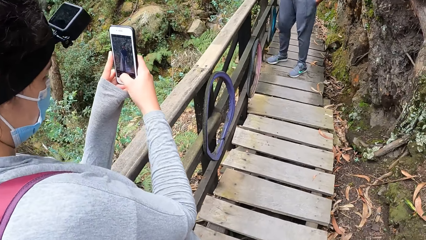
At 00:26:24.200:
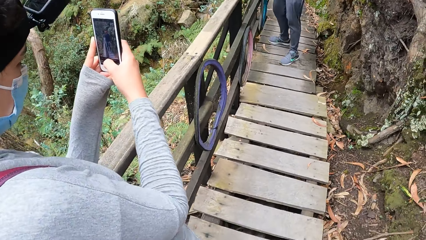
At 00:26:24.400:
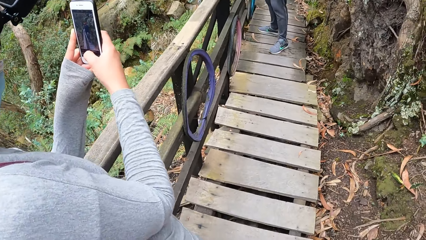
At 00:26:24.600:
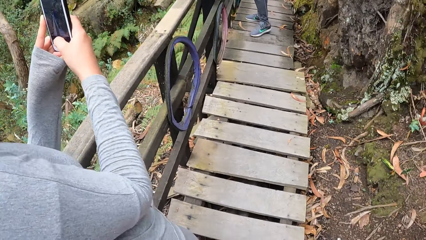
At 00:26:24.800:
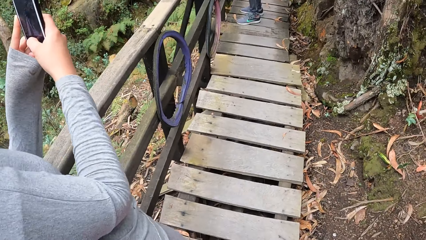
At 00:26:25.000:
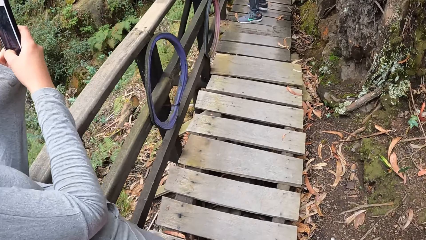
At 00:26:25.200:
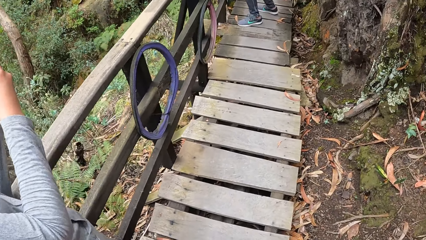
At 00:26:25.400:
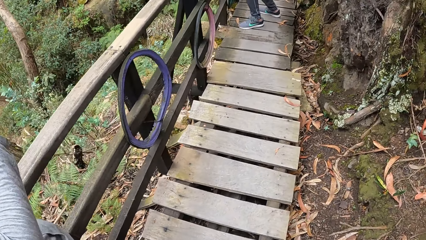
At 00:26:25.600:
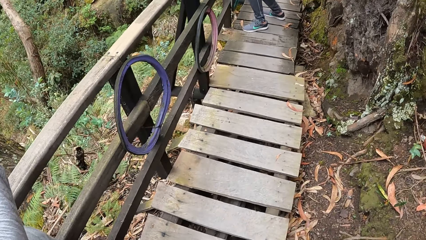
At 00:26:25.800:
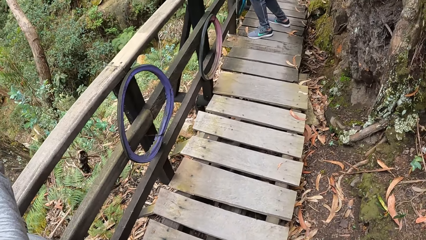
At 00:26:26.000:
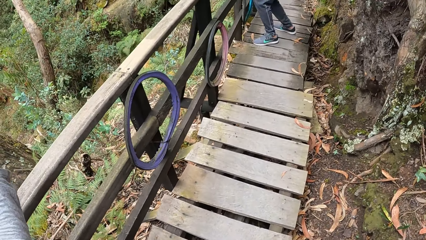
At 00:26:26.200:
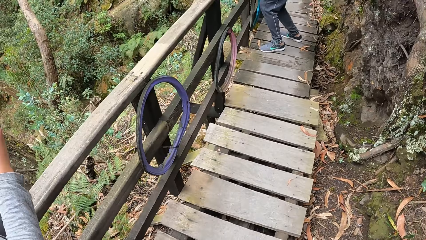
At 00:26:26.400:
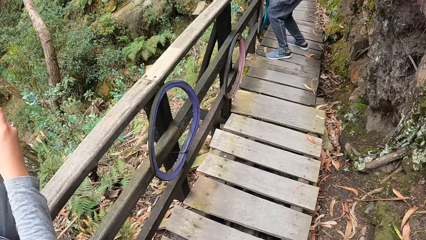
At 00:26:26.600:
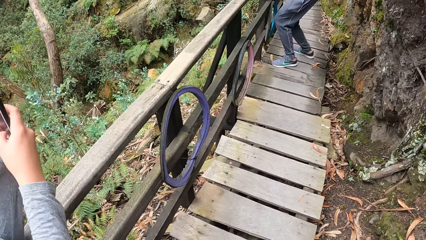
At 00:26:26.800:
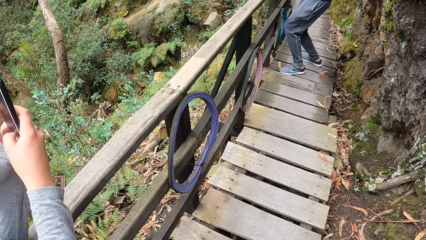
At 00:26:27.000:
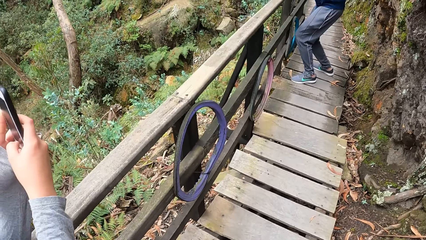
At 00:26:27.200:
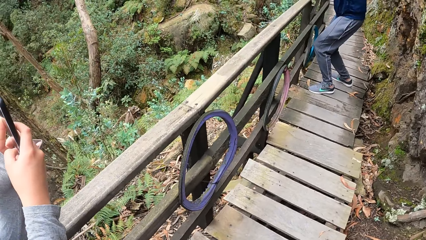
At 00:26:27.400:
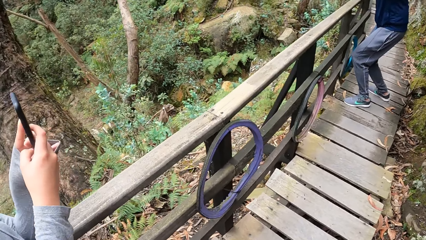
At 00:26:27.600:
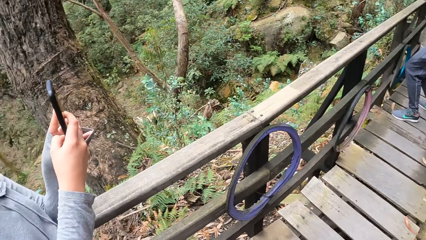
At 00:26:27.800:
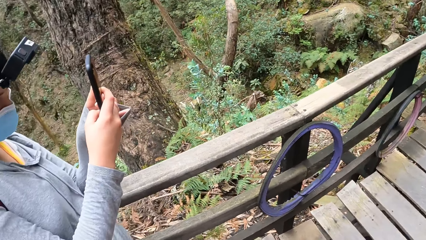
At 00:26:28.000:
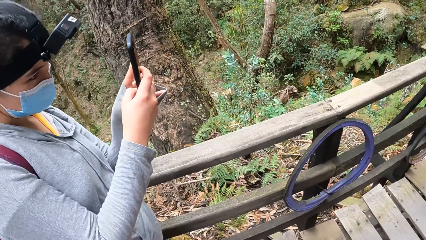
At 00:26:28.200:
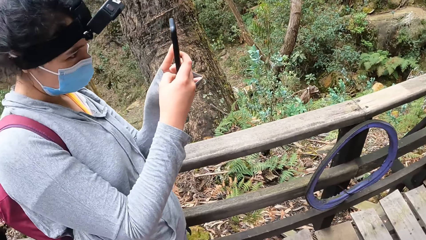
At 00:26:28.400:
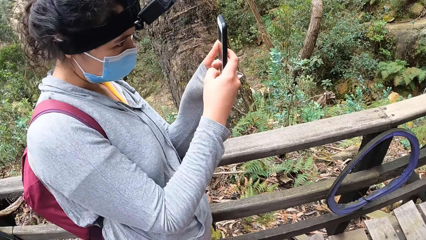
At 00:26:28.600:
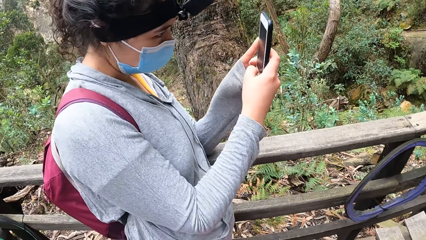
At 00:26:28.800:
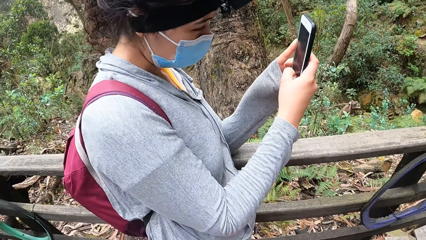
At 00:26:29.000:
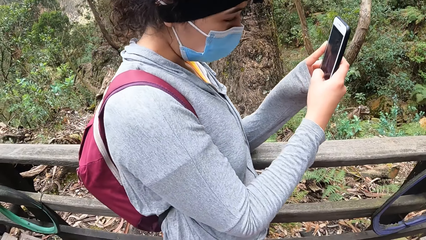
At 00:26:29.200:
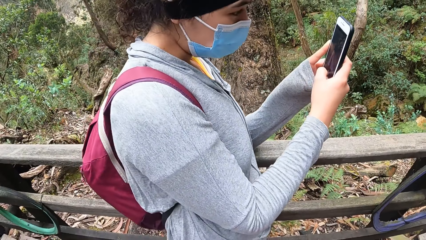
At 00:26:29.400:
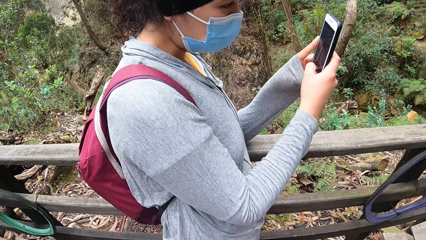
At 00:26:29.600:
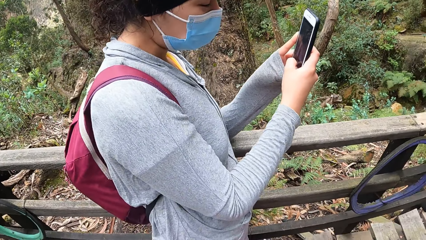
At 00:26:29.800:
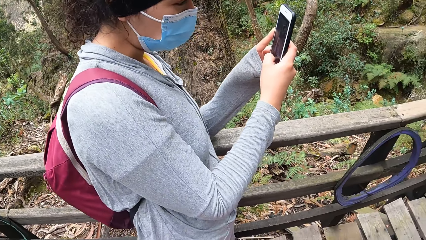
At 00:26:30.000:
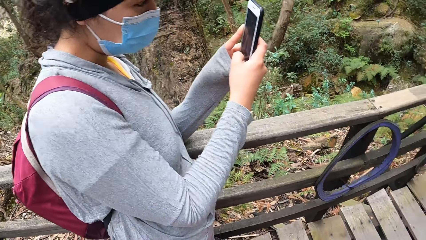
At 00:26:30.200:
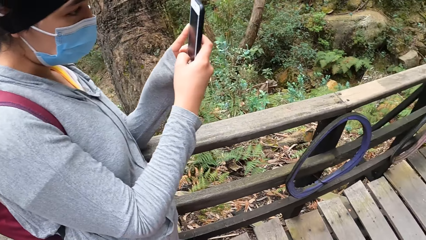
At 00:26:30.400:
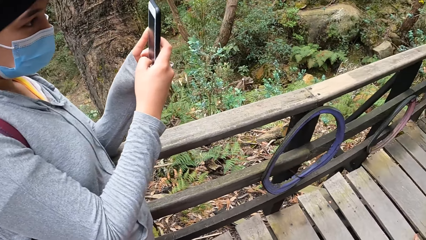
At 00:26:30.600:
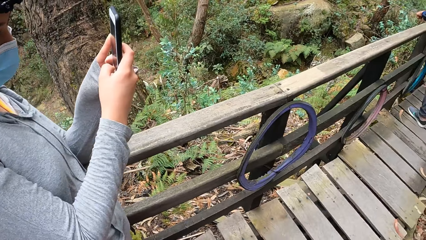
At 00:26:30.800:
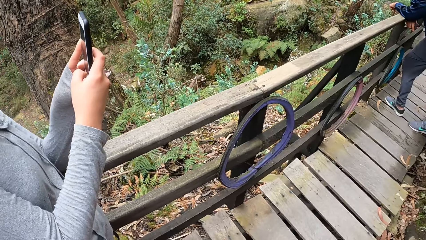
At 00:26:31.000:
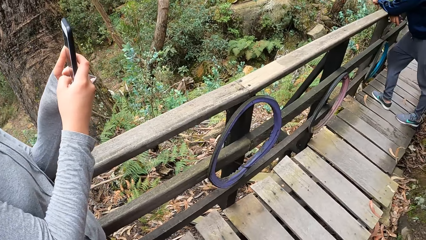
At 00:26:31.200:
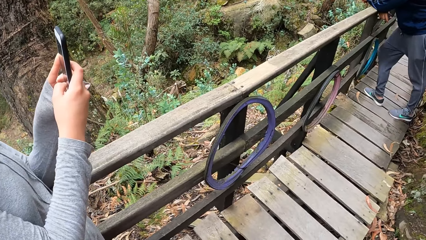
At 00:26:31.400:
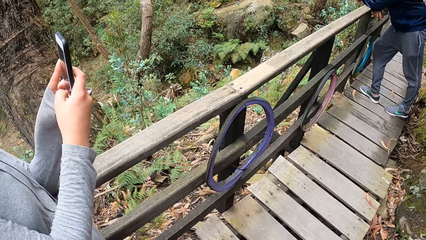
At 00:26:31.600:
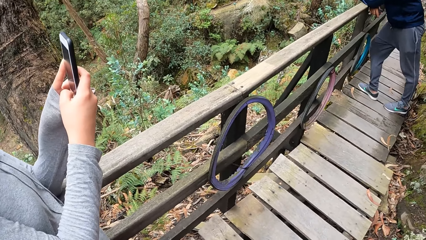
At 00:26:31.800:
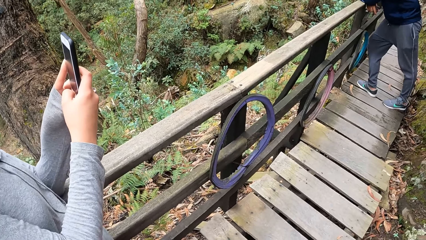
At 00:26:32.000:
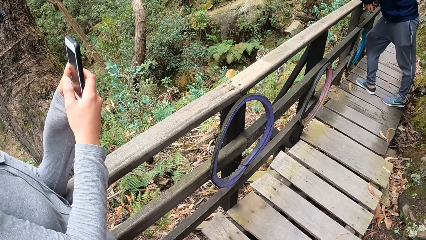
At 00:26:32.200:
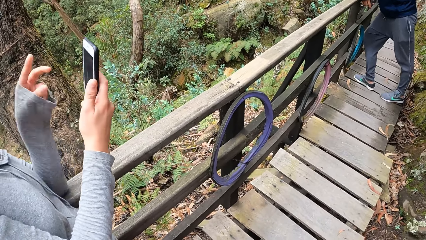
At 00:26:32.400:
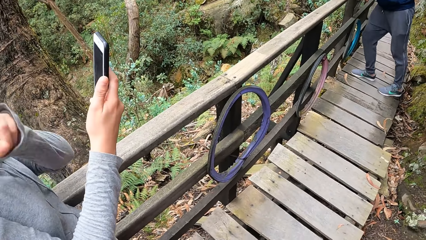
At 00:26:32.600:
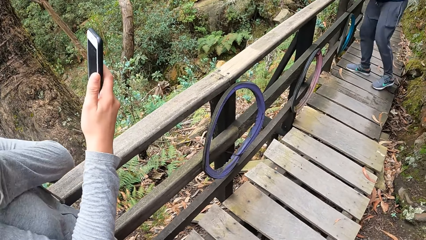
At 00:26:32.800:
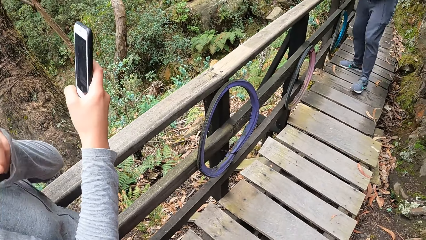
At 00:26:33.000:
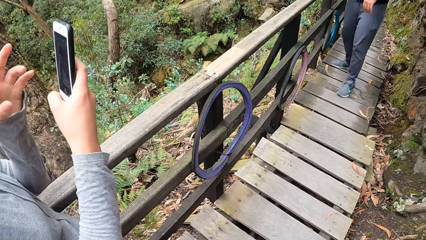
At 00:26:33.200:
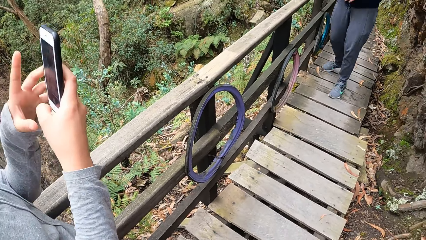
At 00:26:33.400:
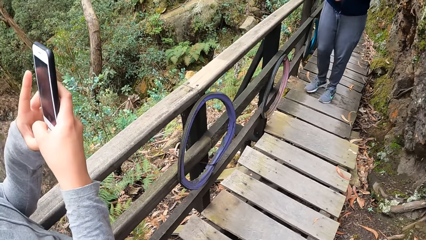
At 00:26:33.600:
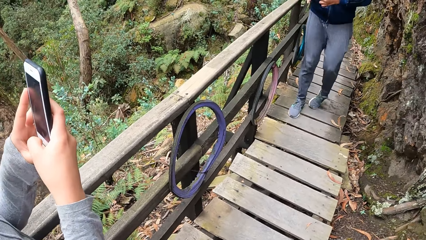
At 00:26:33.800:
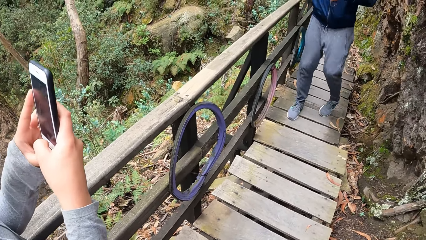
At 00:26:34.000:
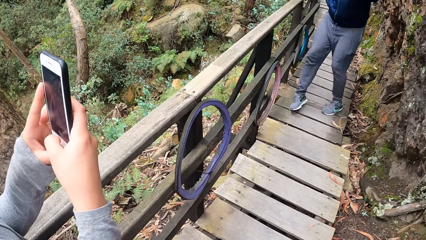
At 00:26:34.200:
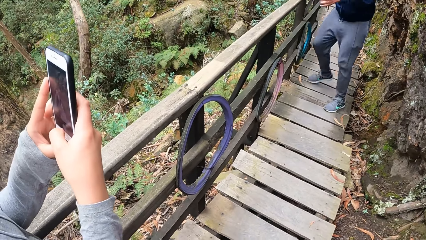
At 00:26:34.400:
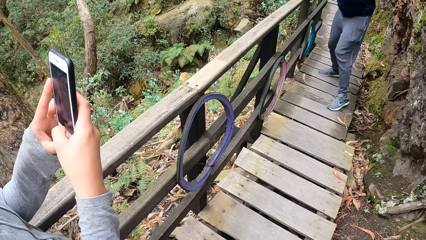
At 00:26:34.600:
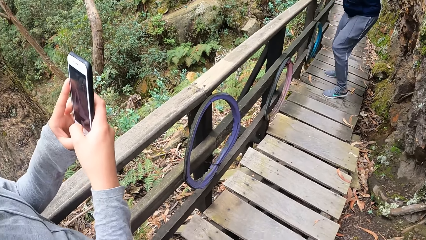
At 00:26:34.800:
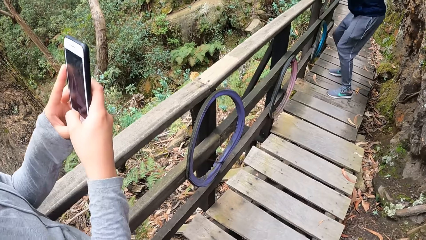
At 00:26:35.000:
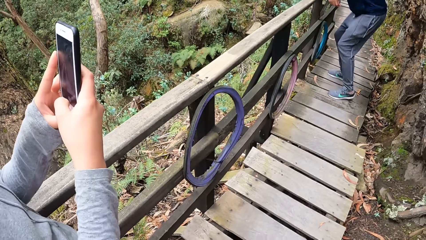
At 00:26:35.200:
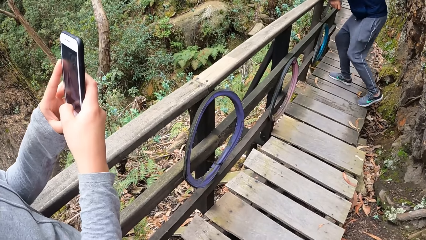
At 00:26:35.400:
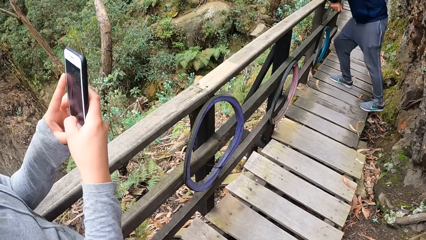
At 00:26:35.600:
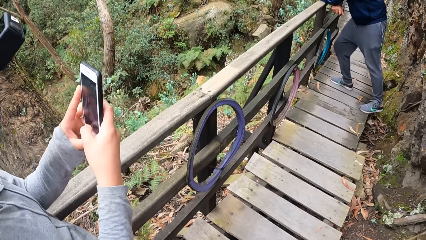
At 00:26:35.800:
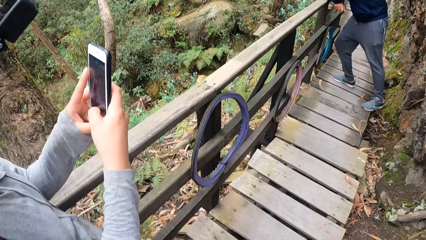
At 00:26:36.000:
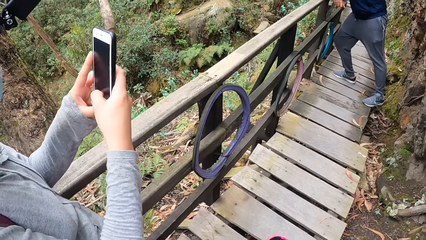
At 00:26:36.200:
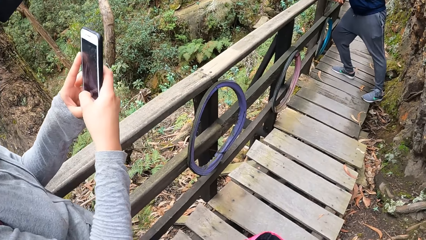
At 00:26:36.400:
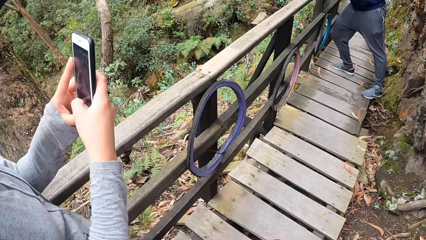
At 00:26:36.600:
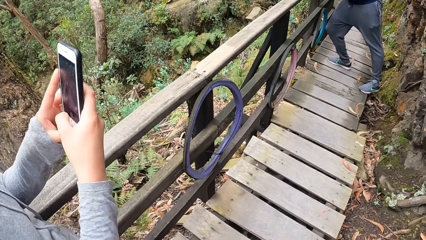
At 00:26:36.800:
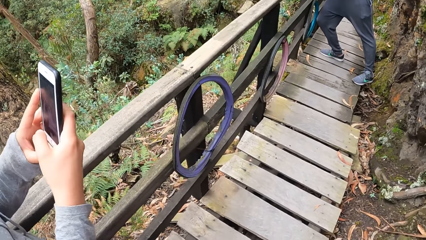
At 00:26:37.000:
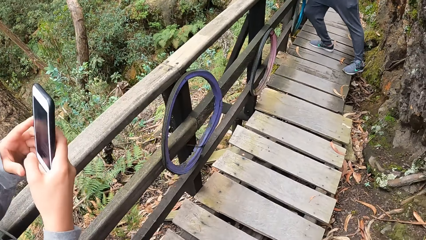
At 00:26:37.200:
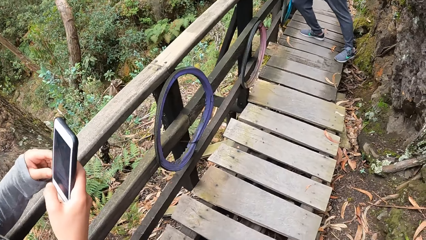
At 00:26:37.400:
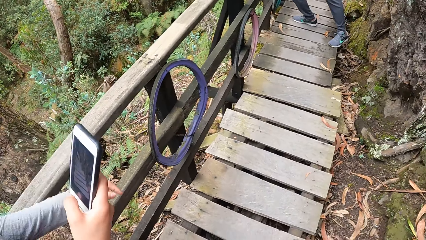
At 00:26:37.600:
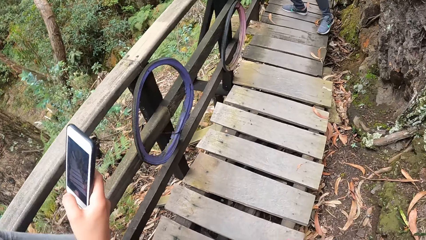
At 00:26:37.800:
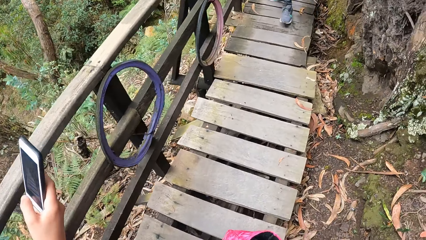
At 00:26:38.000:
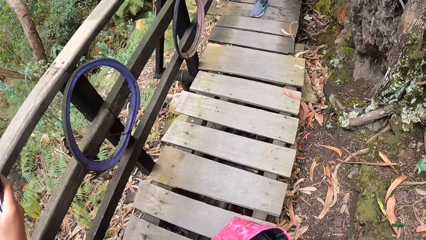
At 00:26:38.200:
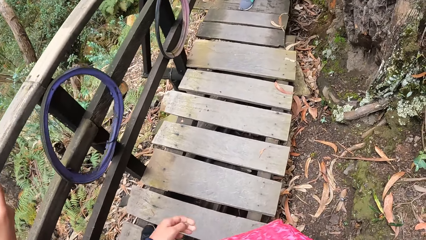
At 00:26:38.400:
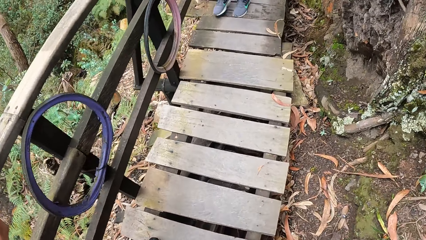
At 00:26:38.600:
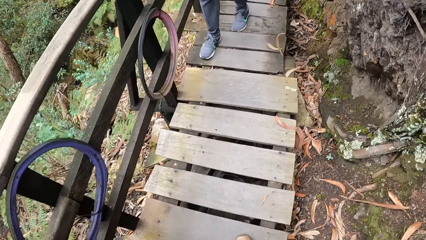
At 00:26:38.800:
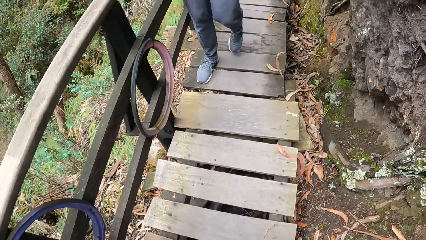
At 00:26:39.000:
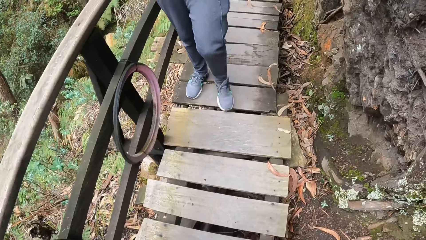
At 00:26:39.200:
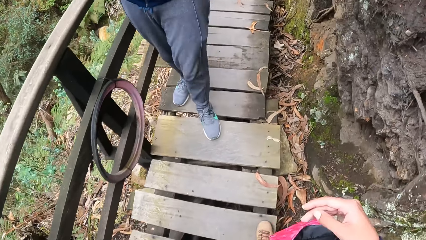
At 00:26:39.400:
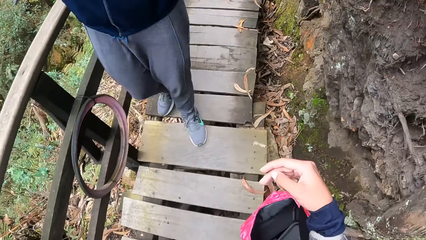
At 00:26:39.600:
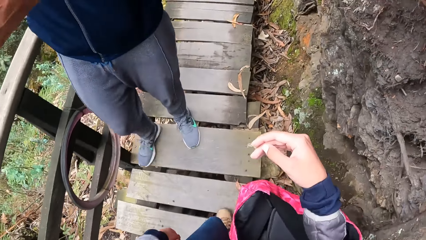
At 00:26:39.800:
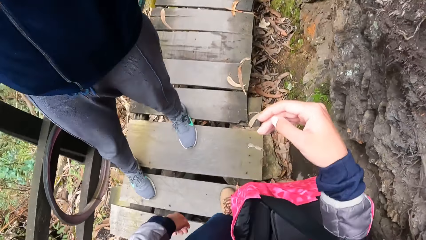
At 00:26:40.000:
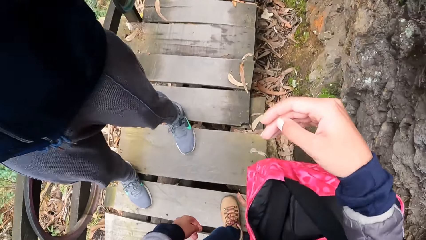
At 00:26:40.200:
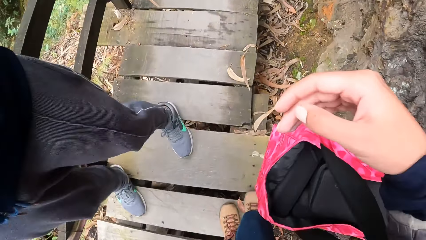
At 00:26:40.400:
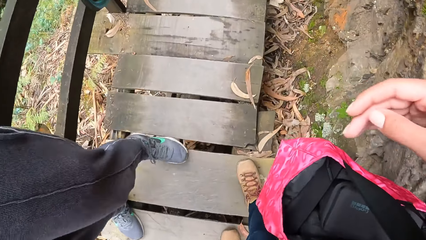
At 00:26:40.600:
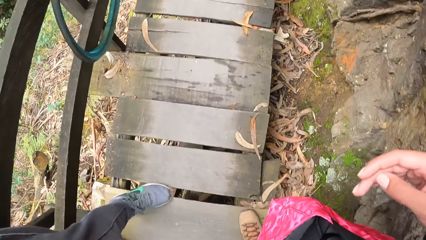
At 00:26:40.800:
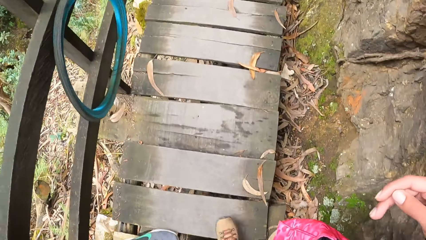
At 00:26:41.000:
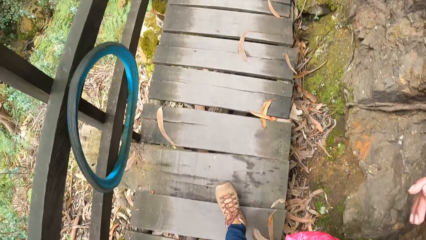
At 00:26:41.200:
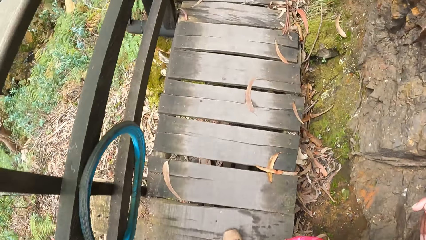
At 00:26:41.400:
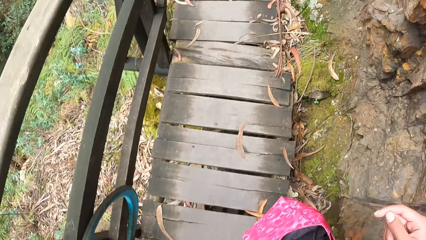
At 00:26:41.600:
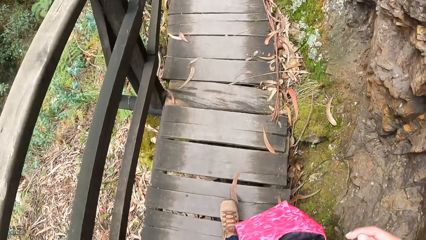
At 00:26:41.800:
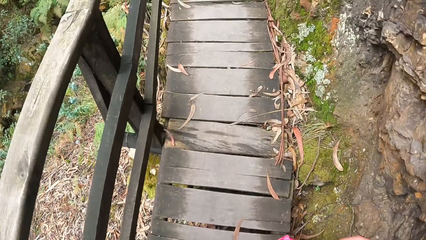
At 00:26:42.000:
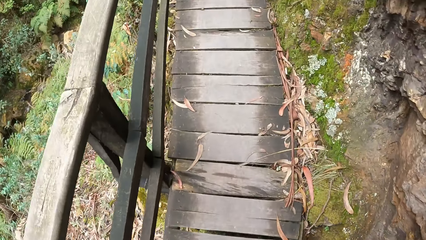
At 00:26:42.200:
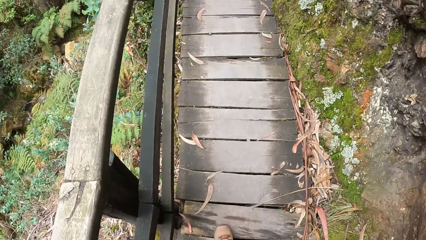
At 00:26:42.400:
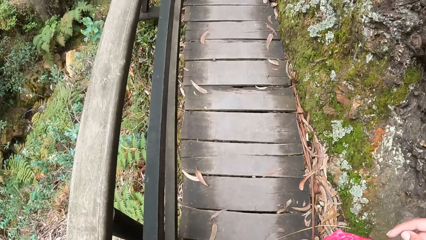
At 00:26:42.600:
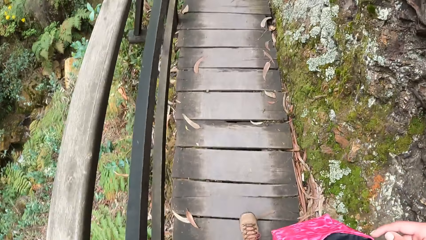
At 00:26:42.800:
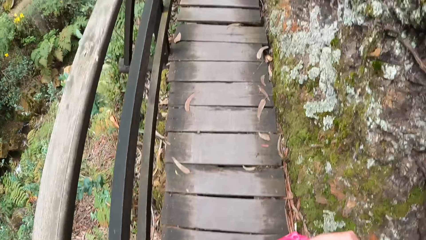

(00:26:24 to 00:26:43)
The man rests his hands on the handle of the suspension bridge wood. The woman places her left hand on her shoulder. The man moves forward. The woman presses the phone with both hands. The man moves backward. The man rests his hands on the handle of the suspension bridge wood. The woman moves towards the man. The camera wearer walks past the woman and the man. They walk on the suspension bridge.
